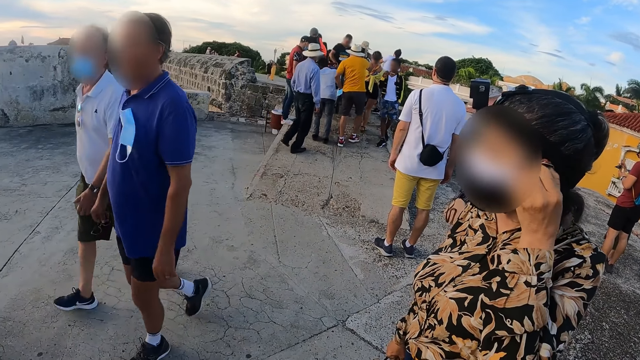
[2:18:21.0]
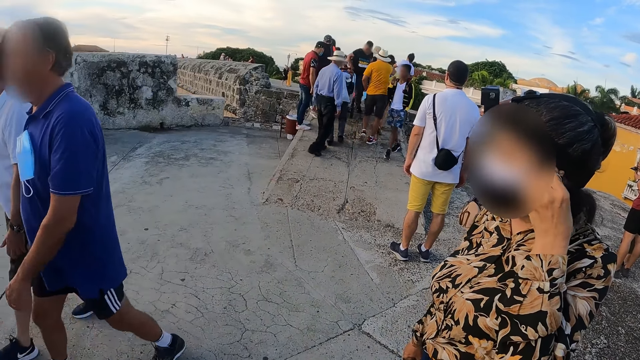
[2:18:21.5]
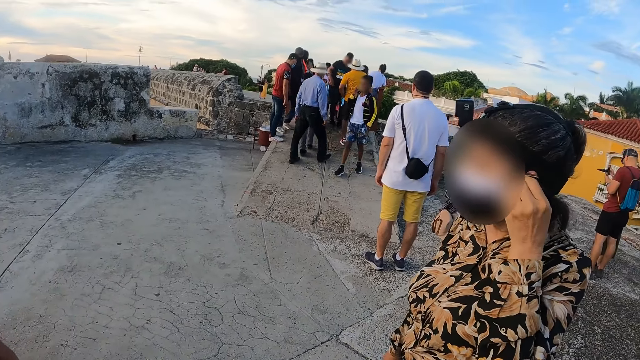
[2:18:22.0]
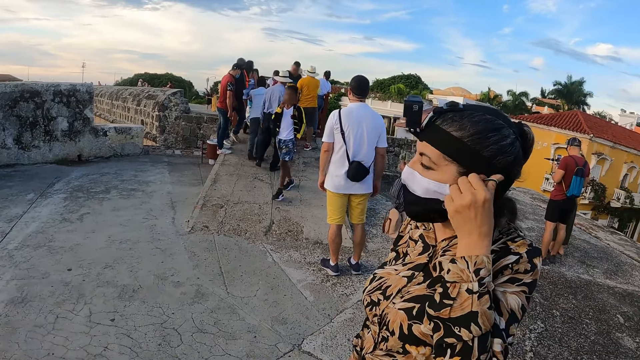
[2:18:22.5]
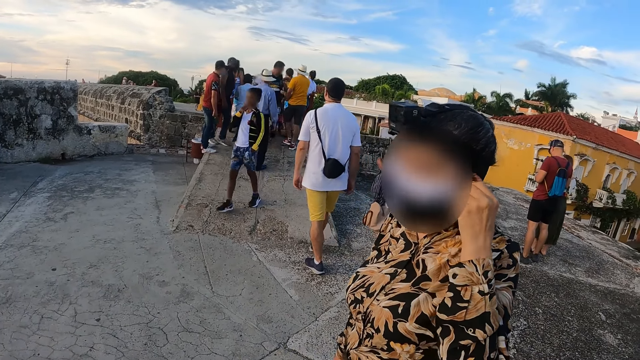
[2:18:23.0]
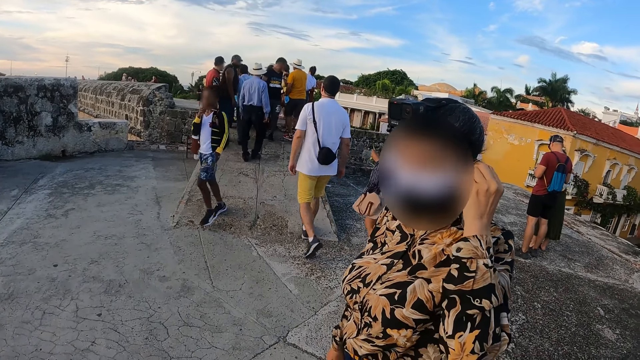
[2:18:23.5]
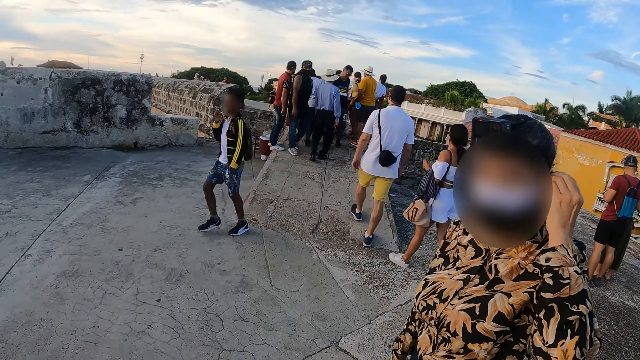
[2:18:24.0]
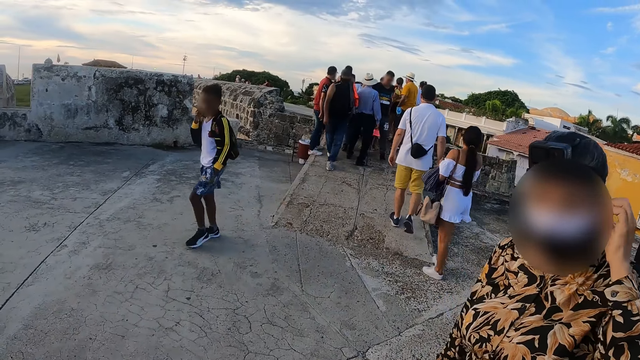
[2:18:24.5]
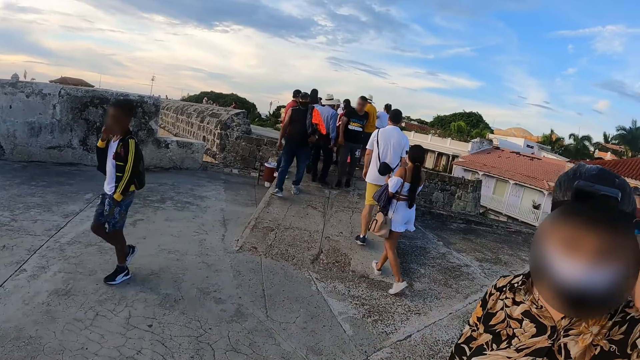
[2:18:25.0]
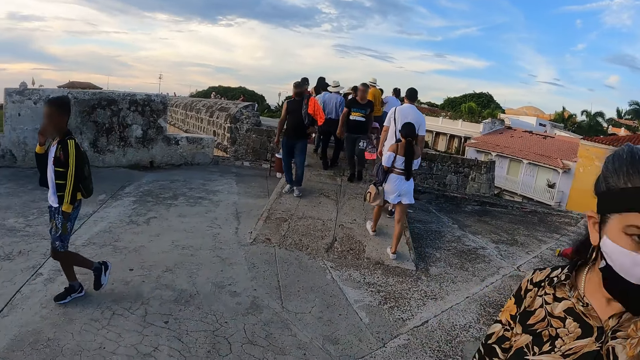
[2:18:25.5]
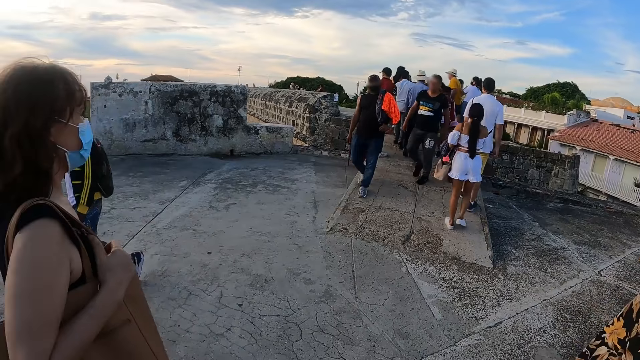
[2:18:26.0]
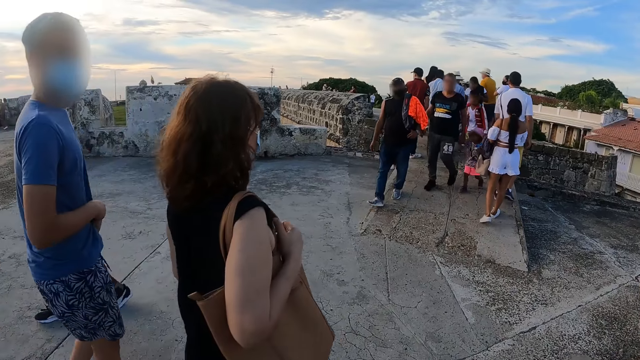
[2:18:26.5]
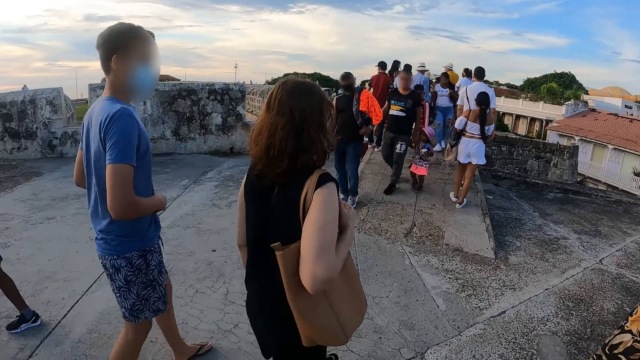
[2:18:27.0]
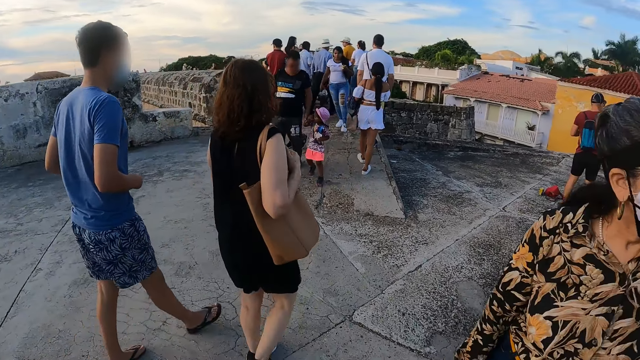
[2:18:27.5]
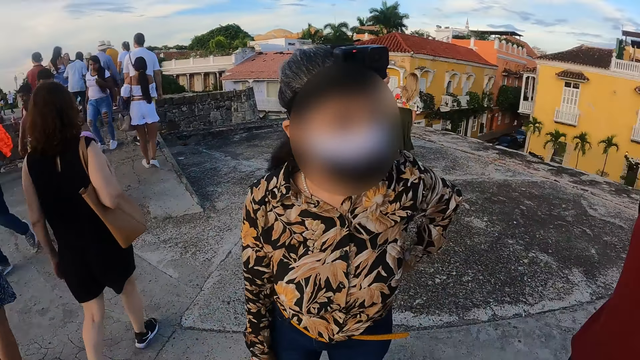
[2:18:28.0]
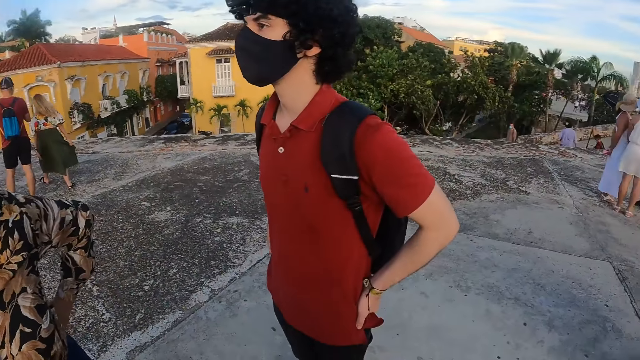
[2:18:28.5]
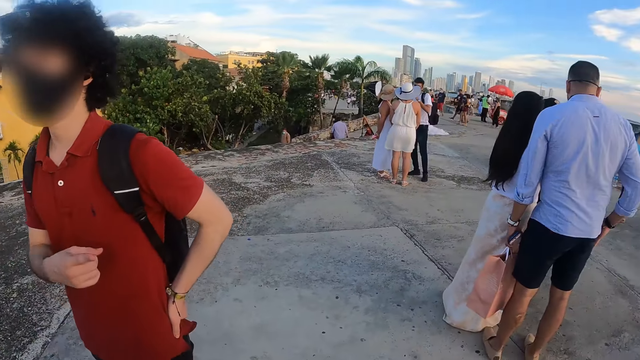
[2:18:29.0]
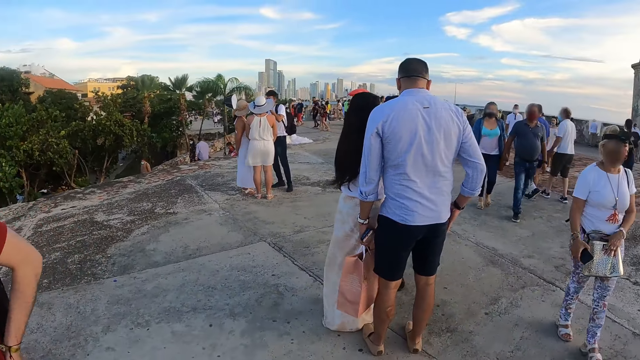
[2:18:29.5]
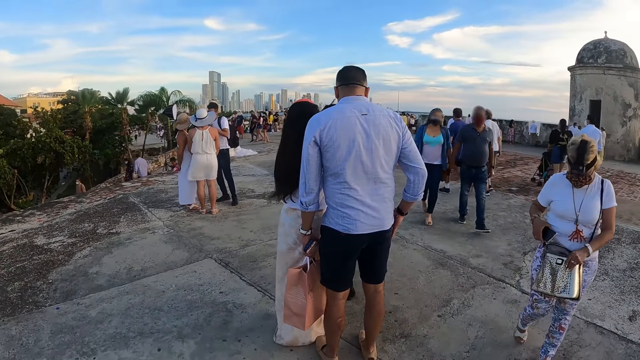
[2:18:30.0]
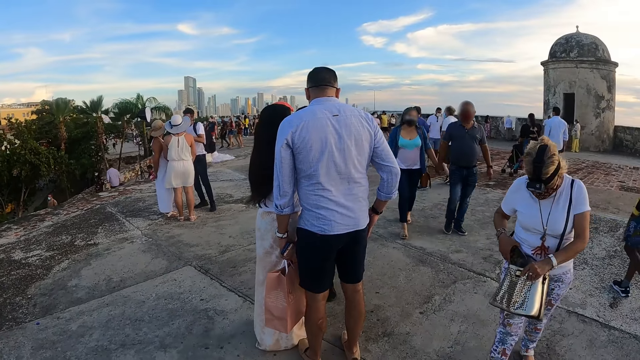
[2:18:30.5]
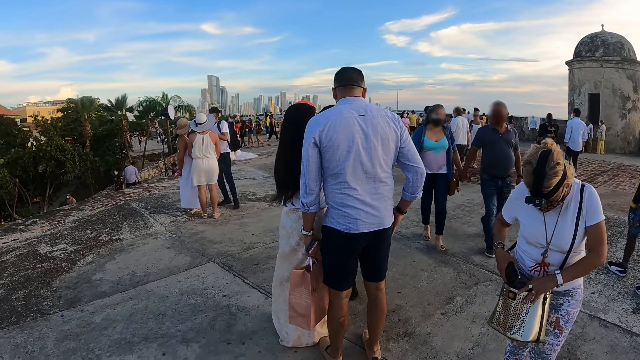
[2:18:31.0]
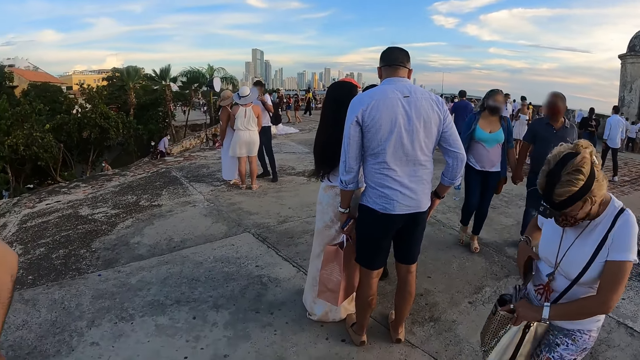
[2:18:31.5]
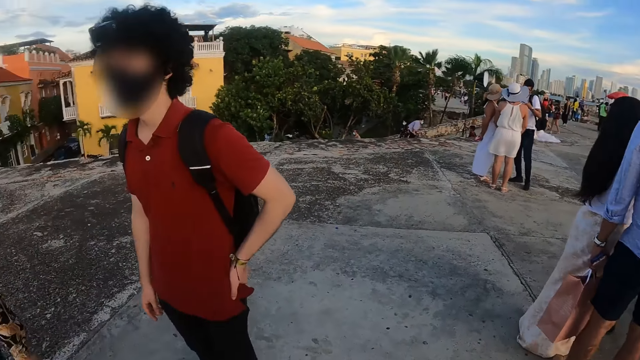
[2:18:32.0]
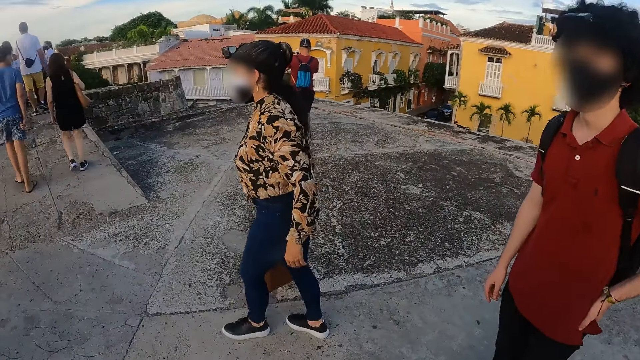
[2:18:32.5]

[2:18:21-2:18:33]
The camera wearer looks around. A lady puts a phone in the bag.

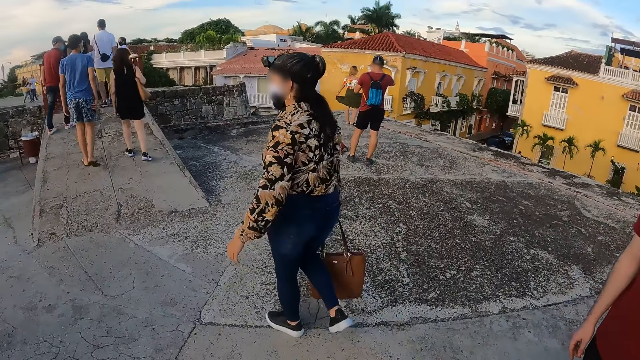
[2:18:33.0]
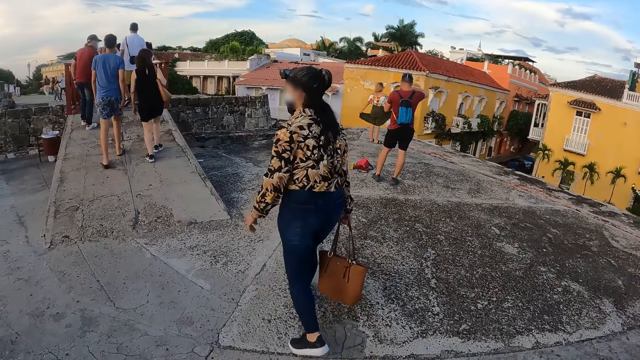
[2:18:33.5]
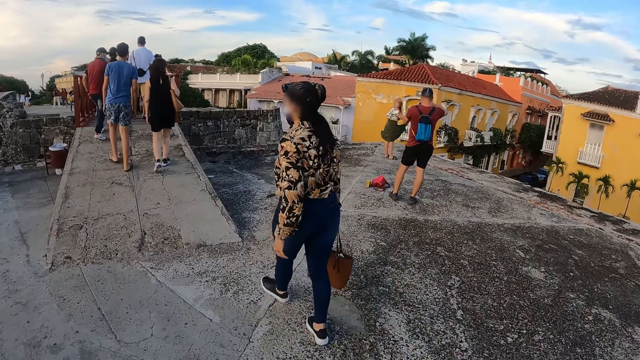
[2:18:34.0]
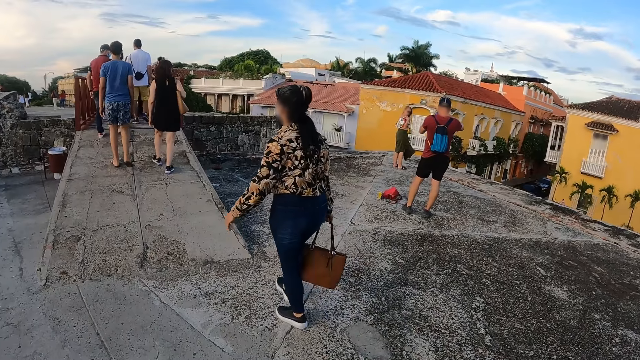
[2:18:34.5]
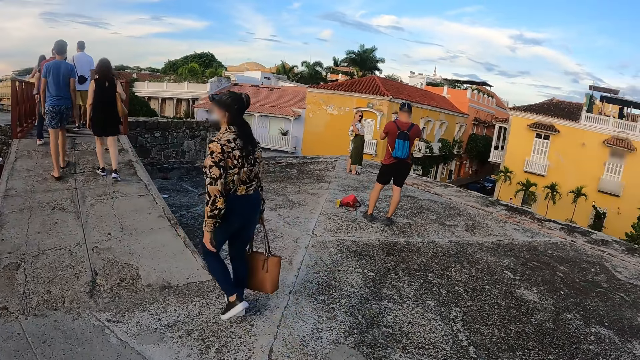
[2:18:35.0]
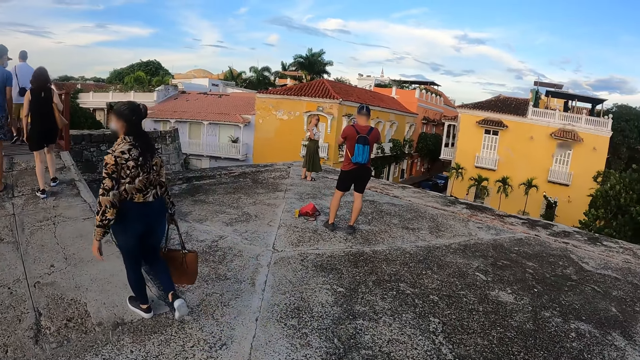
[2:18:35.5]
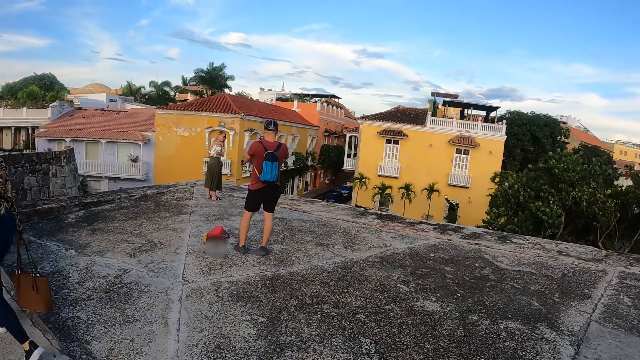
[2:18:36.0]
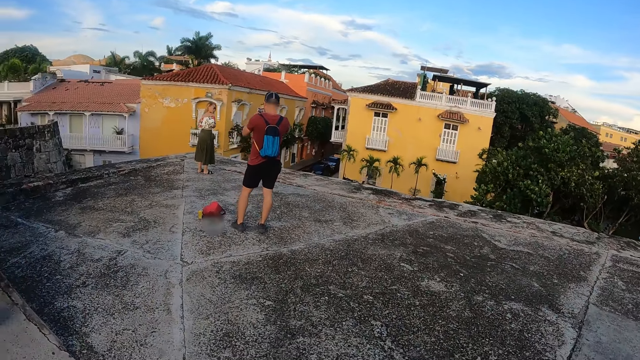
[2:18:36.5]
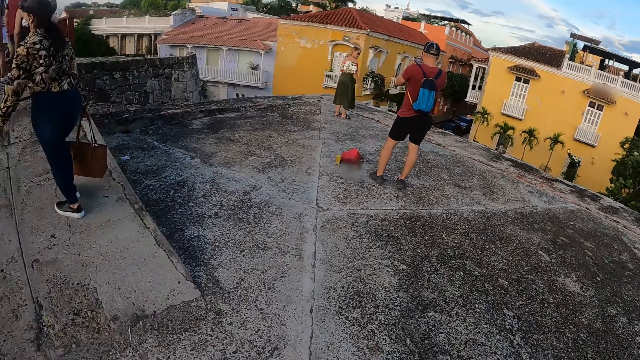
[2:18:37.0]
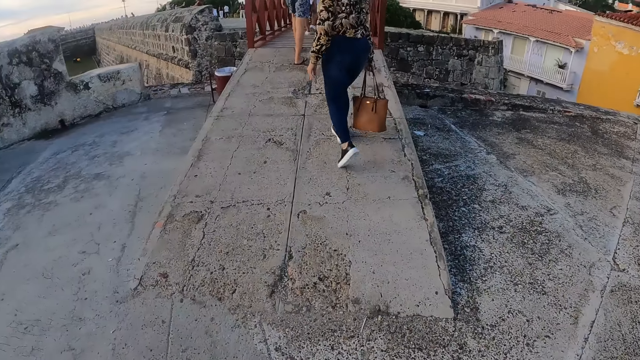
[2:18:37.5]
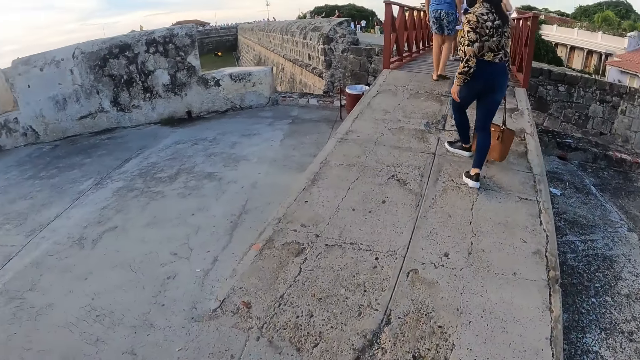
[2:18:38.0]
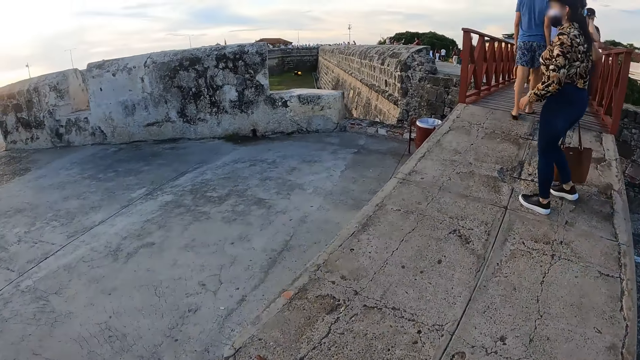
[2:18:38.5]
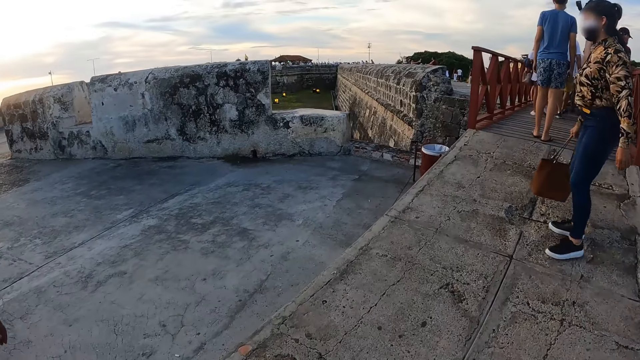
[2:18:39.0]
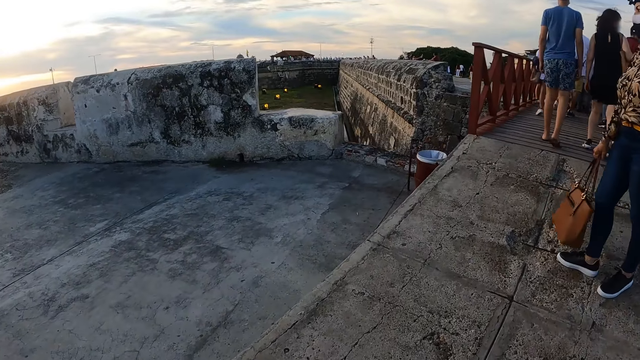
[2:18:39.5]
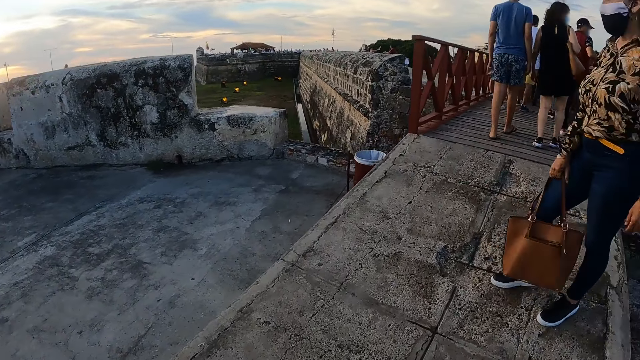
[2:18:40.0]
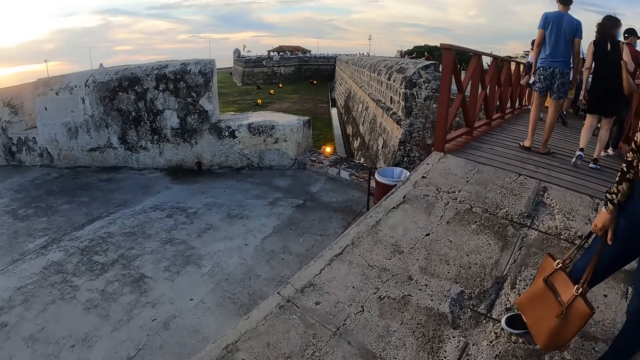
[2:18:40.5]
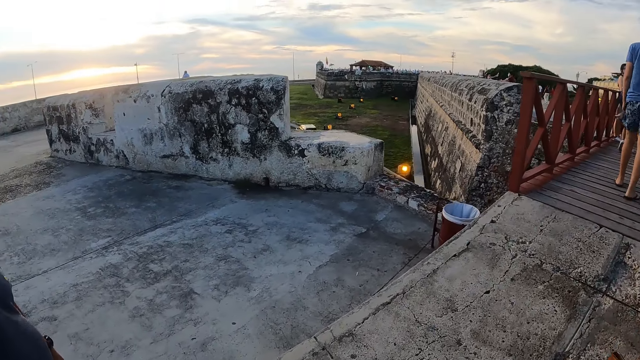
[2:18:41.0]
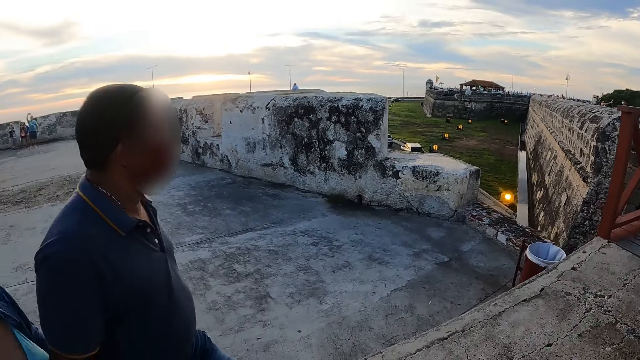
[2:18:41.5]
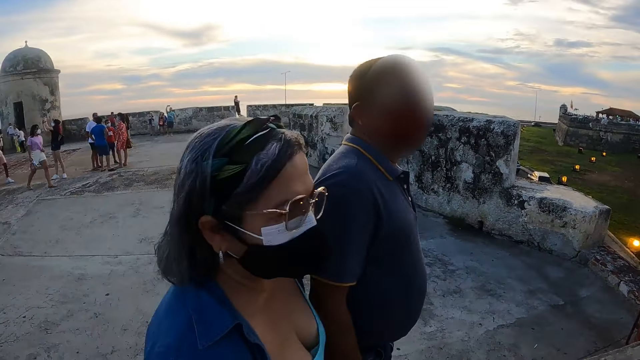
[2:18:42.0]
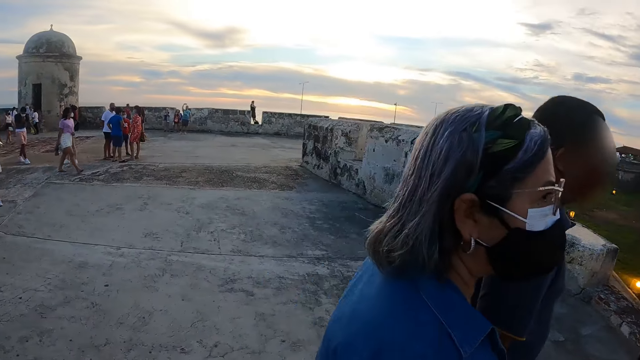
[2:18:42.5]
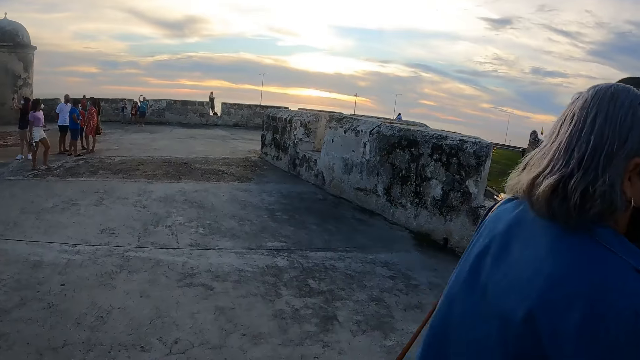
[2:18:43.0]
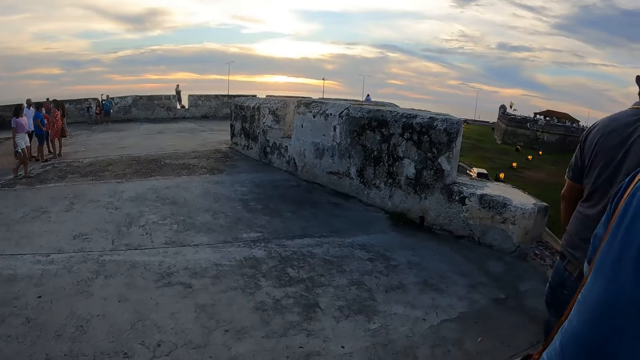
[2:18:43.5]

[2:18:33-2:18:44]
A lady walks around. The camera wearer walks around. They cross the bridge.
